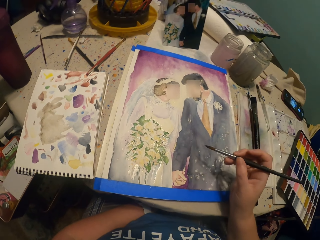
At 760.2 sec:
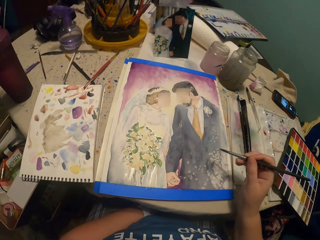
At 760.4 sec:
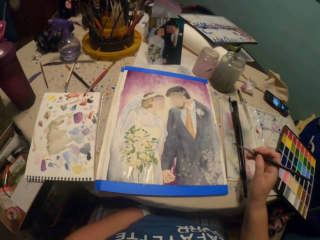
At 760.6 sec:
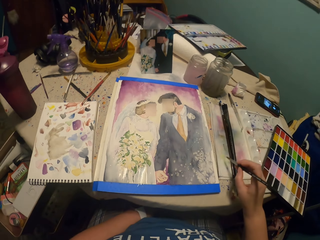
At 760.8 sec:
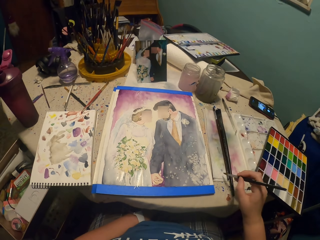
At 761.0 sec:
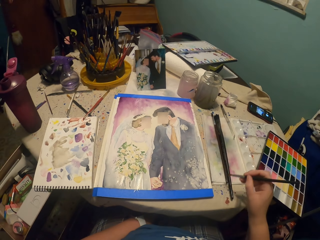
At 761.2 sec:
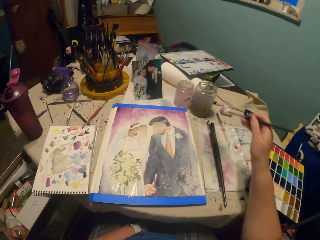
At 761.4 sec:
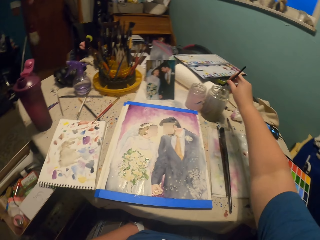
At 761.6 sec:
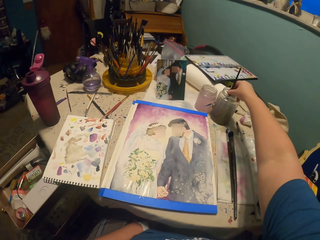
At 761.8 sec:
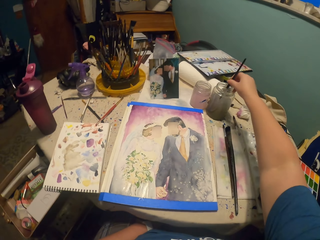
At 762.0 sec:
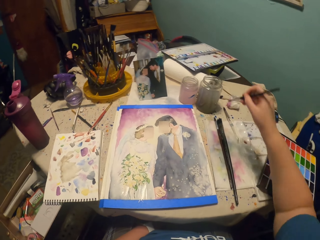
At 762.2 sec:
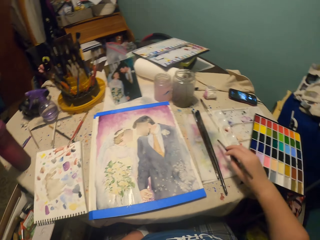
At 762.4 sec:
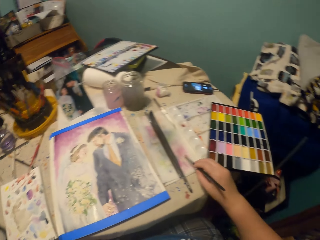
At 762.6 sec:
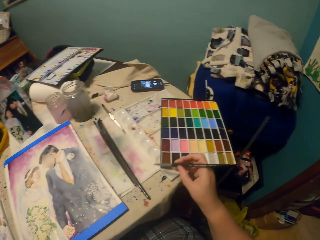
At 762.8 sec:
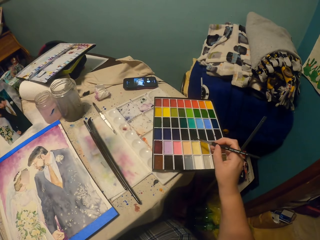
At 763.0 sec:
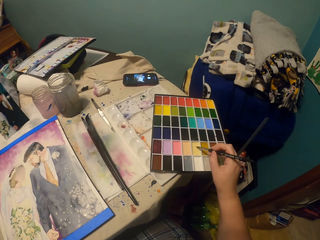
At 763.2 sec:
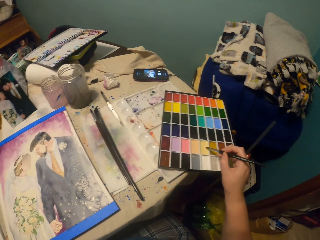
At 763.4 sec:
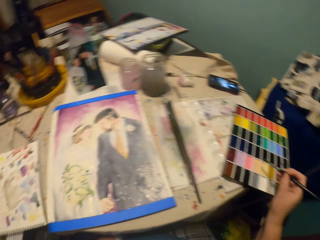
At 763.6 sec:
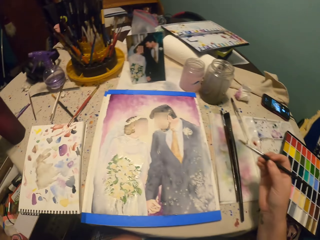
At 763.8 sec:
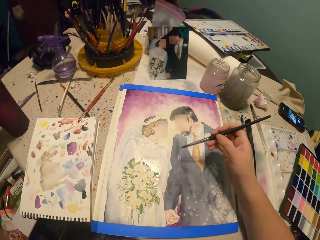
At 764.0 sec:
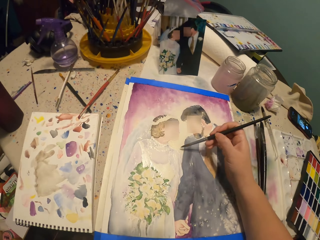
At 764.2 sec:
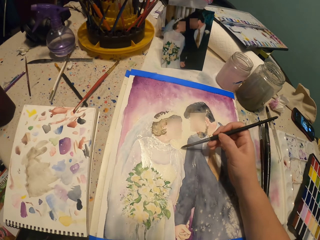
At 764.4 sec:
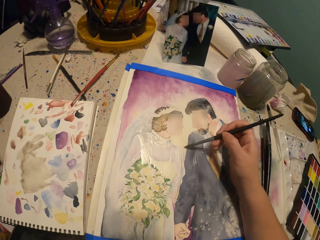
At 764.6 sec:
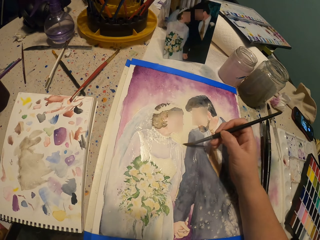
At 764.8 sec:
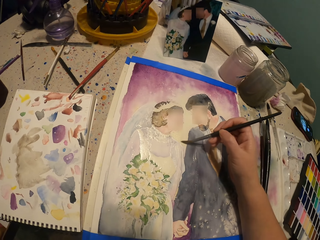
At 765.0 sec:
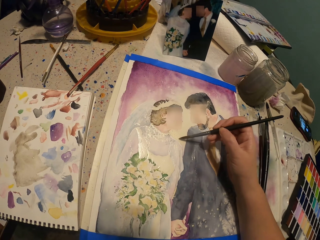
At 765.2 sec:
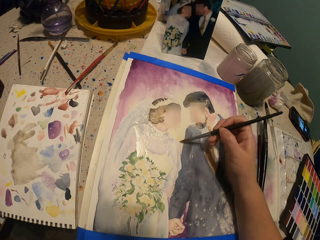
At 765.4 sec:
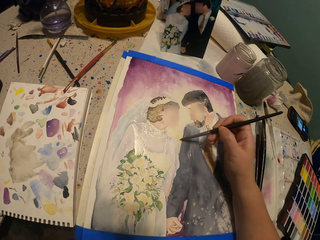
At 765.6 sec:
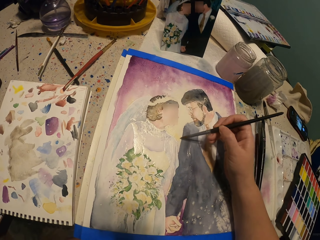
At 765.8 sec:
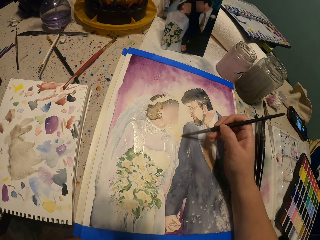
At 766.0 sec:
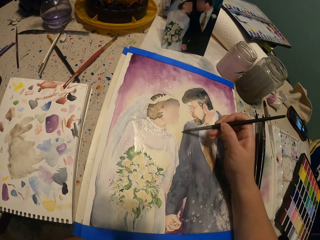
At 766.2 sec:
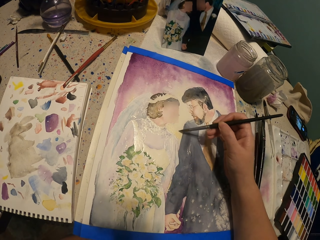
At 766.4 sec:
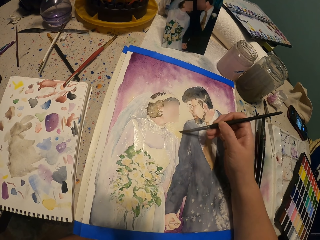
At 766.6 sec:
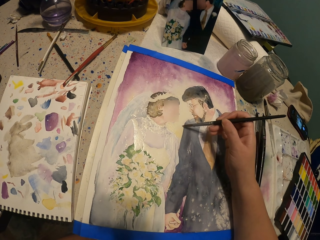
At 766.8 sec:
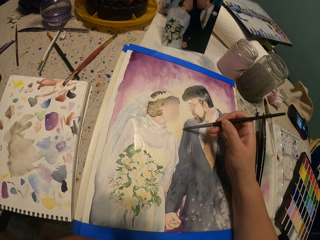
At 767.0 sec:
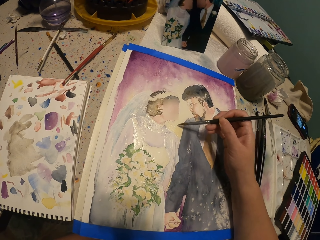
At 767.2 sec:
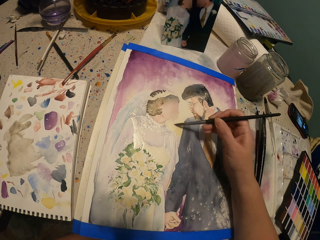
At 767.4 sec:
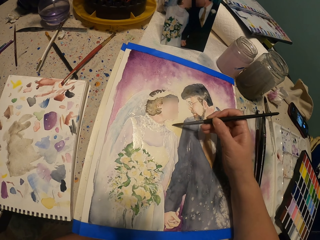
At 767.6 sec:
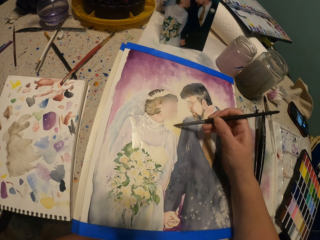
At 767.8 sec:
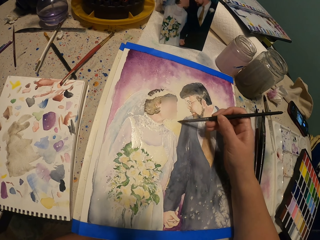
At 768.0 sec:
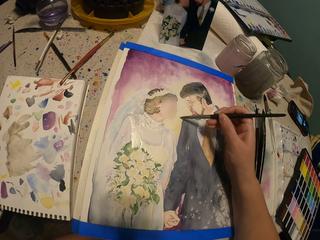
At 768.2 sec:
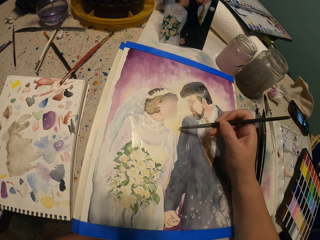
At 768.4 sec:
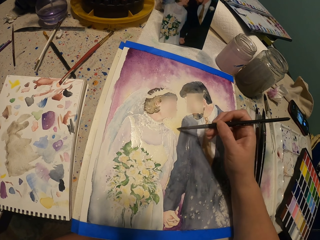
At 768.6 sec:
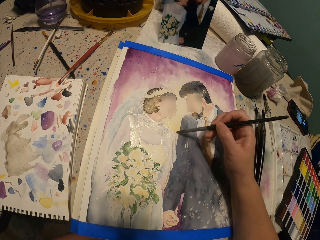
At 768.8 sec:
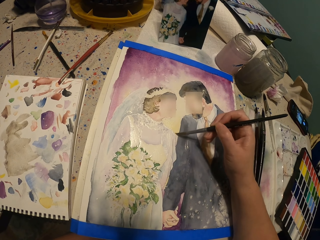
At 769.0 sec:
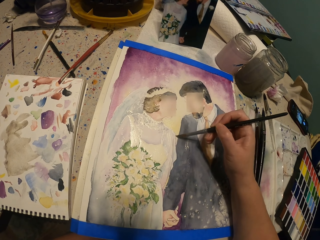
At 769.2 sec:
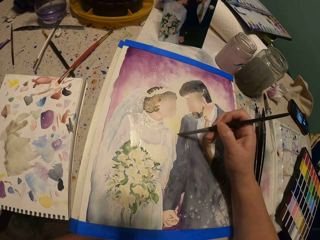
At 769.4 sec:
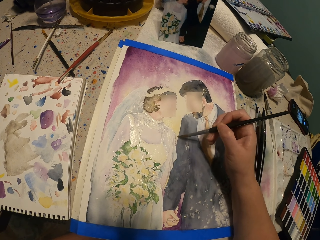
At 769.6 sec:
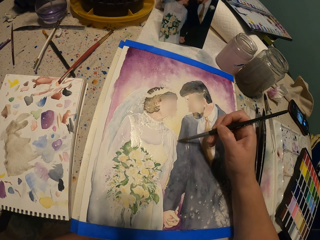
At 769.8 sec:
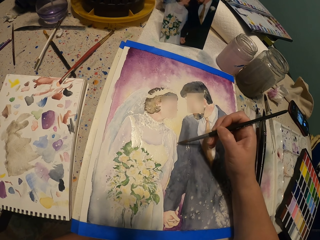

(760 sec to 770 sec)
The camera wearer taps a side. They dip the paint brush or round brush in water. They tap a side. They dip the round brush in paint. They paint the picture with the paint brush.

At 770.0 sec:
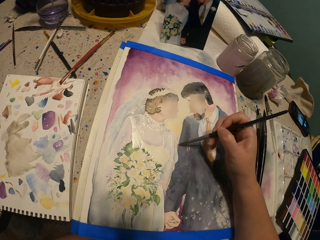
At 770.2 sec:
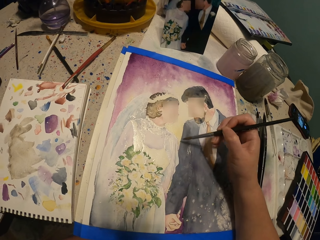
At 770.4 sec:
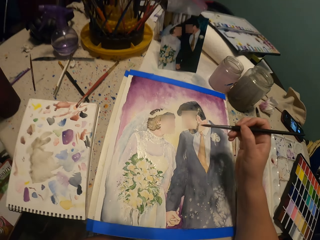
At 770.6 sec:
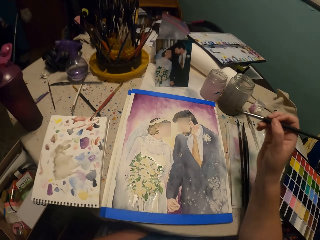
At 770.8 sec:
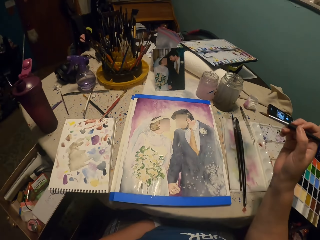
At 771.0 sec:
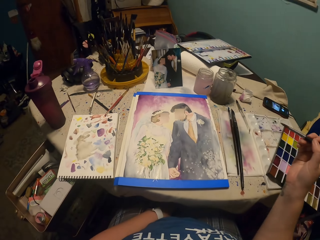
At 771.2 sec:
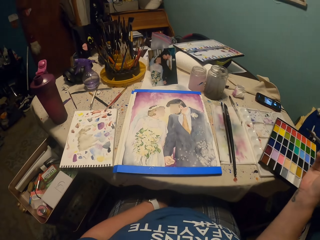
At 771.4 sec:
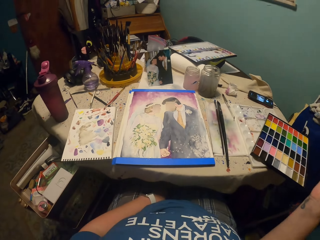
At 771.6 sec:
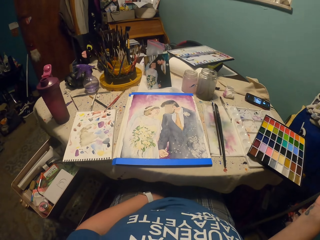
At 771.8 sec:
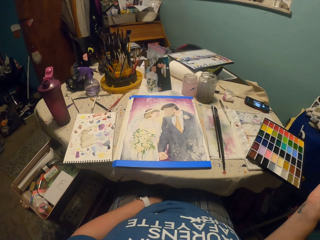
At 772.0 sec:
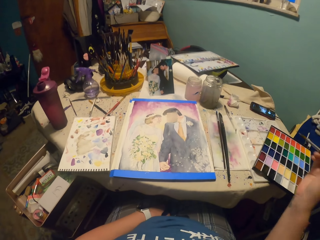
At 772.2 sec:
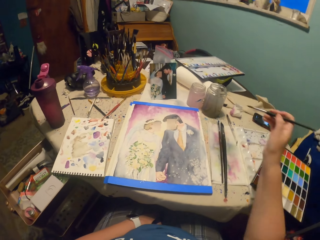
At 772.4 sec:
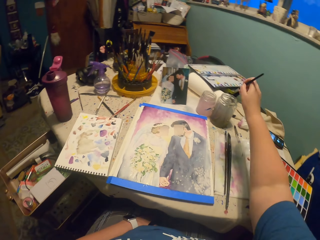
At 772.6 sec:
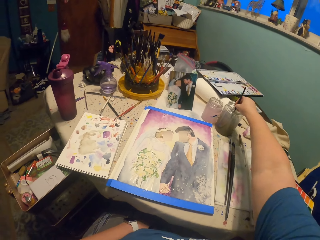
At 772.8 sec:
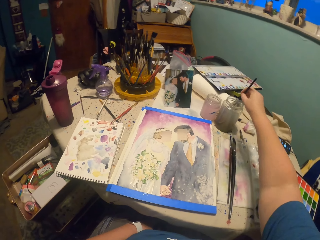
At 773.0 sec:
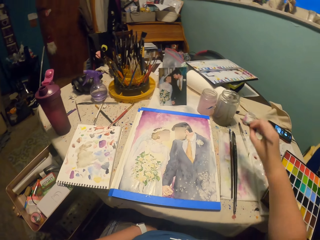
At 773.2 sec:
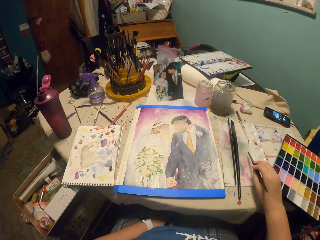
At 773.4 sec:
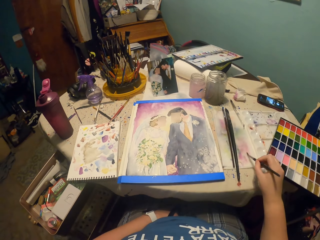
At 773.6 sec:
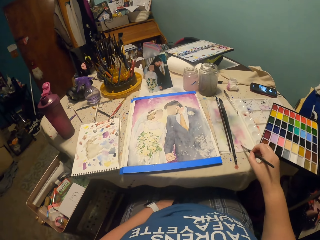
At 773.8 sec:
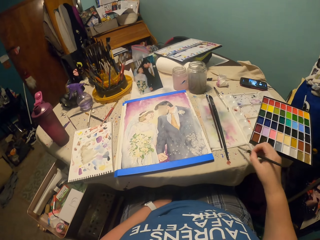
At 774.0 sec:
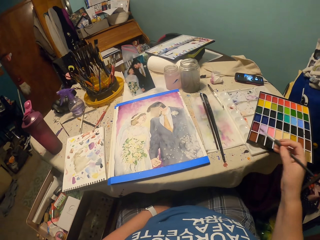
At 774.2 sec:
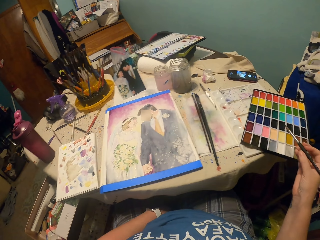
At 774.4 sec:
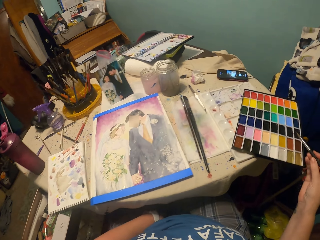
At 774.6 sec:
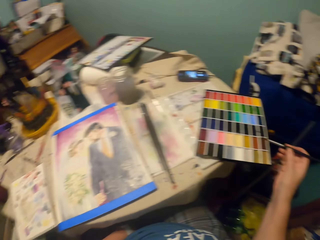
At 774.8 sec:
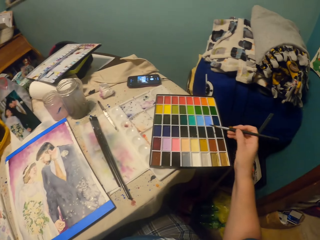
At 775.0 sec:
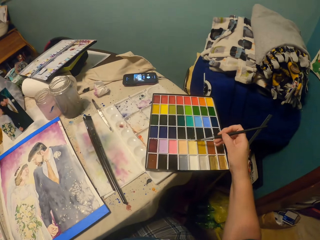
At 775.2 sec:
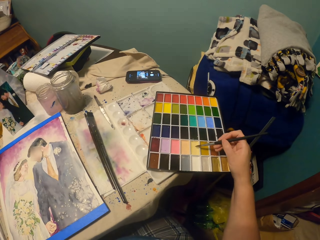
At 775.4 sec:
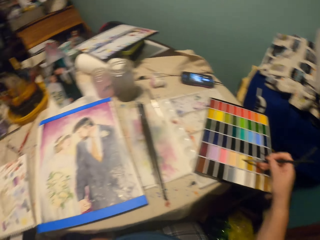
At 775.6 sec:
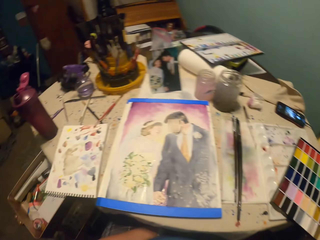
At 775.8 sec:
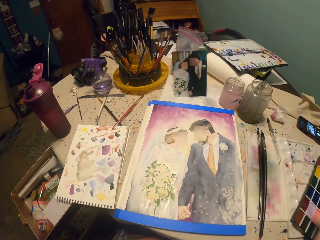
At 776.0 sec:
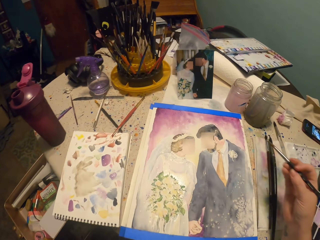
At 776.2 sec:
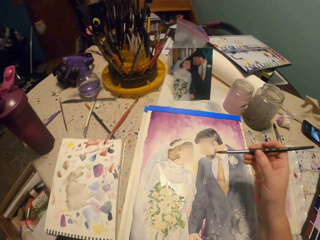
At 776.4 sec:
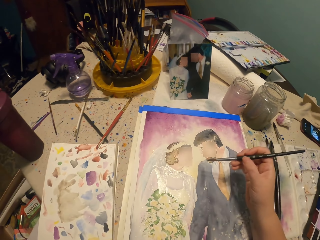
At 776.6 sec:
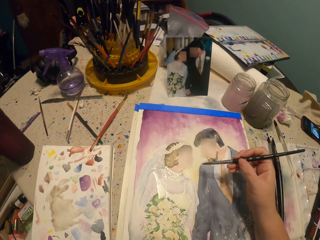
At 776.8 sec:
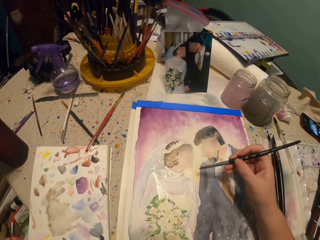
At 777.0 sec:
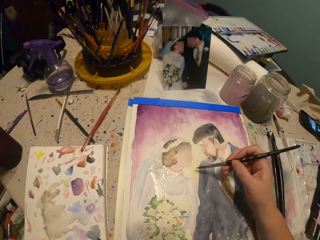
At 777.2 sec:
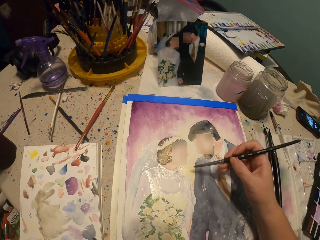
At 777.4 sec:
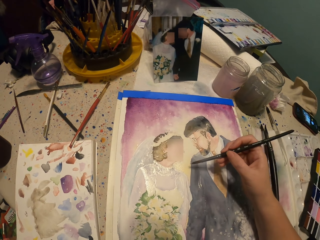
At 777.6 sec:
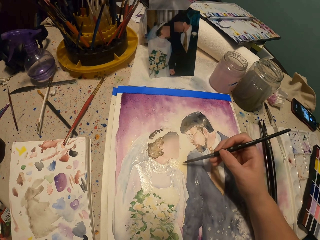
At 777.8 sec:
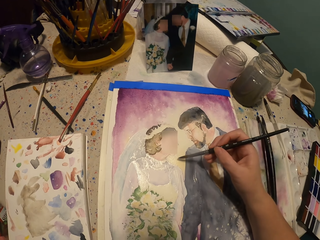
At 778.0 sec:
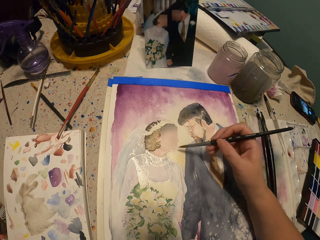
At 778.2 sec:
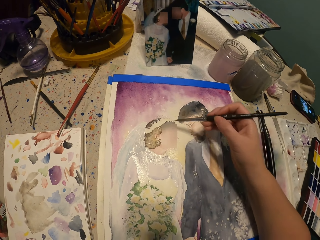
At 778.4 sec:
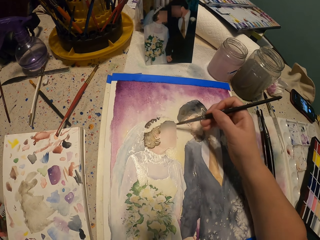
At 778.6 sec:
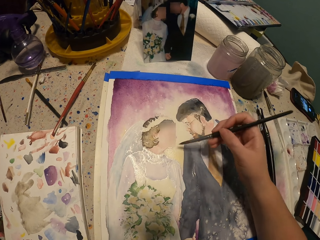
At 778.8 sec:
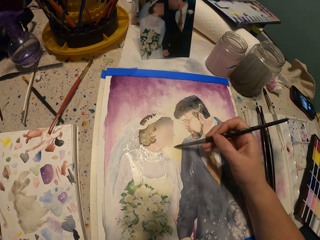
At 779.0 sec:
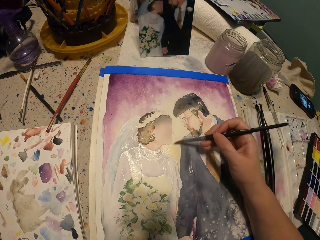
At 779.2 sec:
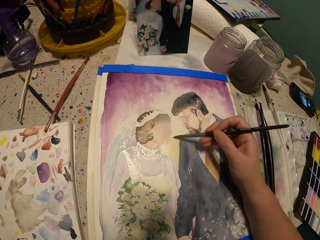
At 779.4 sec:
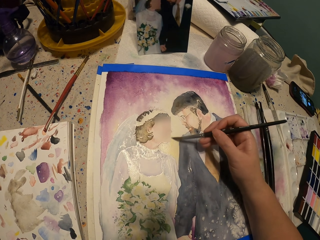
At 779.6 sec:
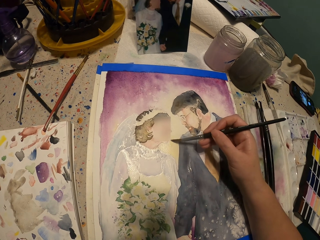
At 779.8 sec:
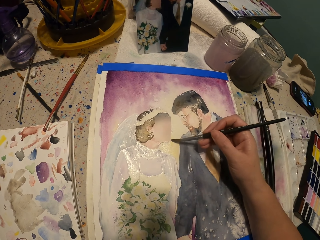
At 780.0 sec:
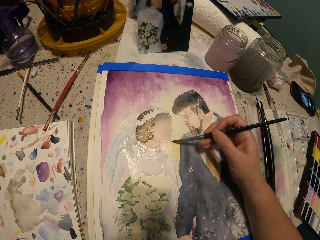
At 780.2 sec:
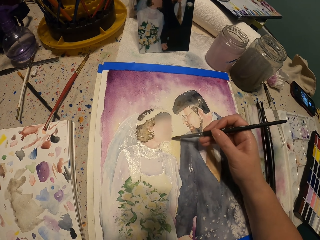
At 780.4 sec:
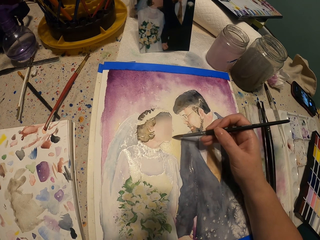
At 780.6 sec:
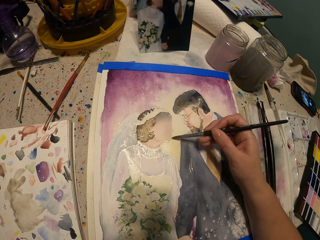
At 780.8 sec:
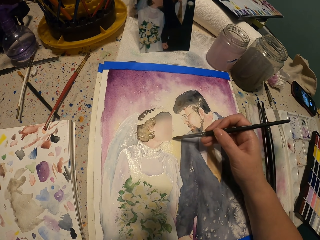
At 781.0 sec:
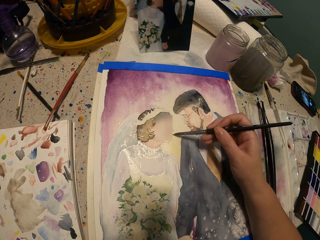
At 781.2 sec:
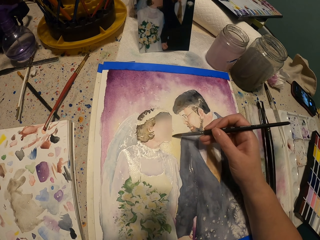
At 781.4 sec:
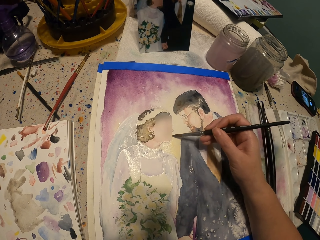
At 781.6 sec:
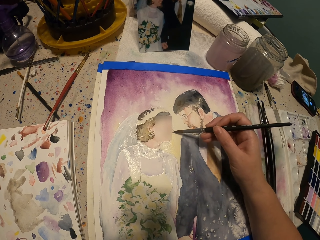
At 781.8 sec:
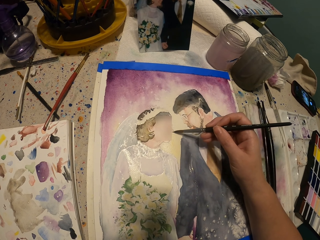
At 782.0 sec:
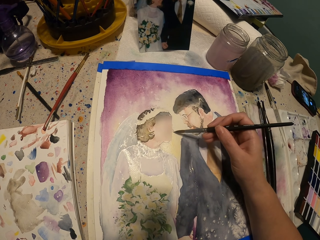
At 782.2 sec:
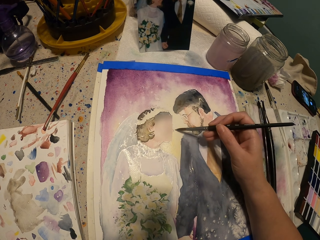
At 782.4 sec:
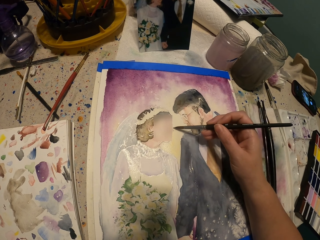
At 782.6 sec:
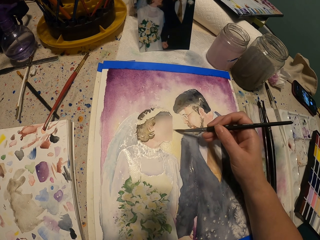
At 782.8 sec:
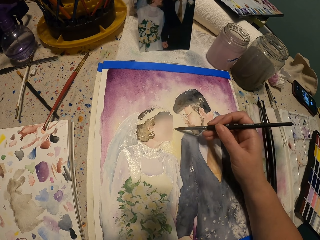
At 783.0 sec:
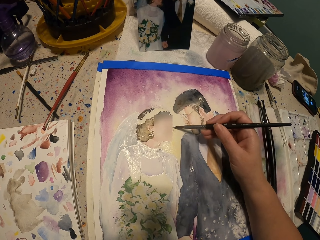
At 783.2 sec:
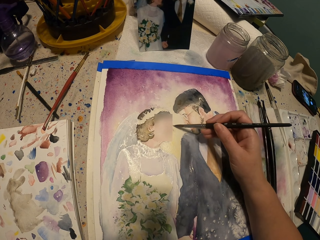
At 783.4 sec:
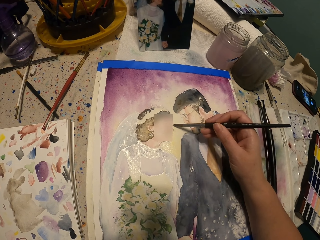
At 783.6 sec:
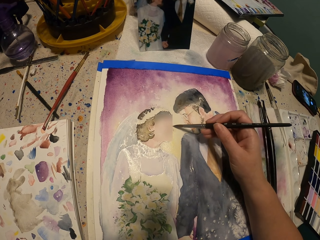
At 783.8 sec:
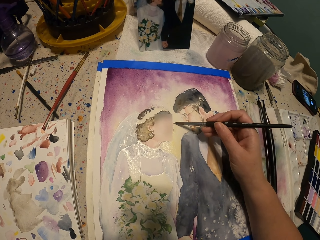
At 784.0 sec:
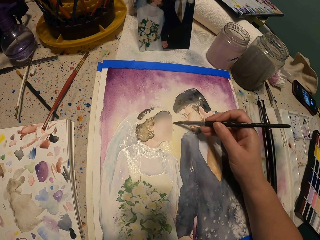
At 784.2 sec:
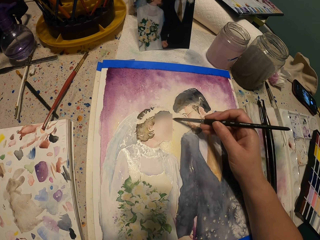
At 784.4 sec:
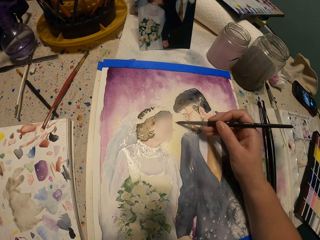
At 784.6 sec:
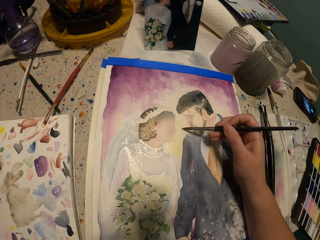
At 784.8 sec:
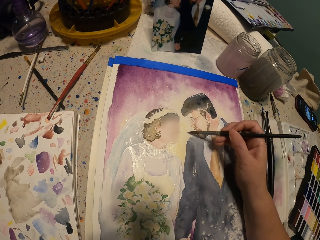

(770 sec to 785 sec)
The camera wearer moves their hand away from the painting. They dip the paint brush or round brush in water. They tap a side. They dip the round brush in paint. They paint the picture with the paint brush.
